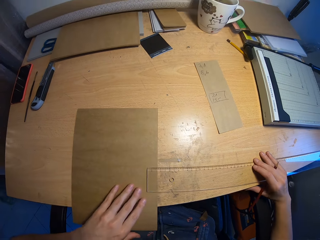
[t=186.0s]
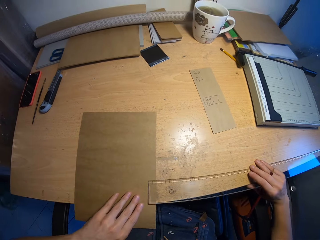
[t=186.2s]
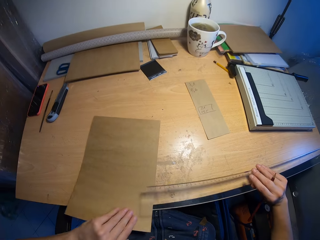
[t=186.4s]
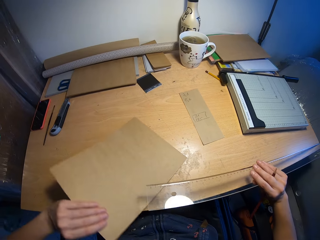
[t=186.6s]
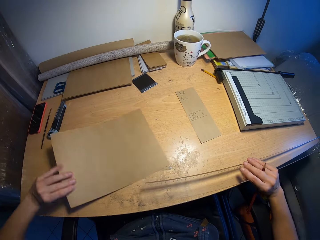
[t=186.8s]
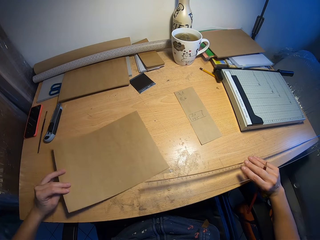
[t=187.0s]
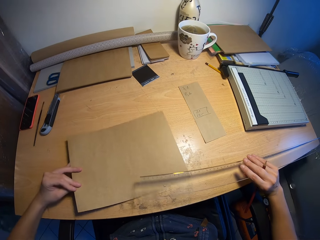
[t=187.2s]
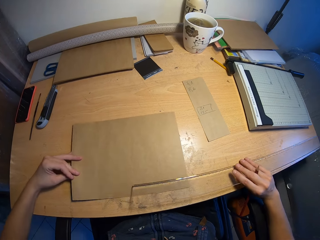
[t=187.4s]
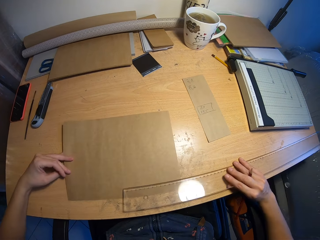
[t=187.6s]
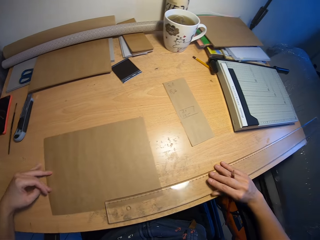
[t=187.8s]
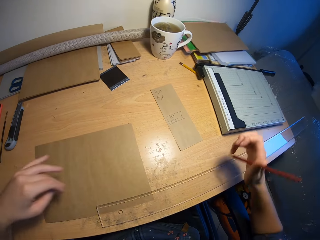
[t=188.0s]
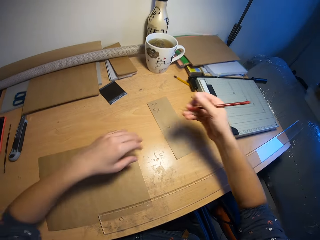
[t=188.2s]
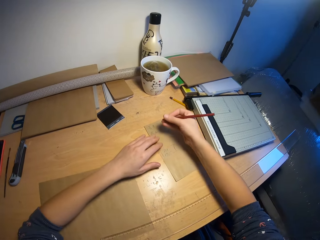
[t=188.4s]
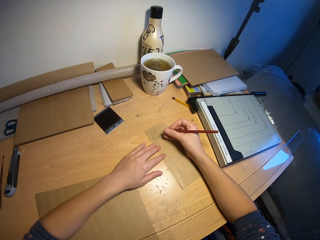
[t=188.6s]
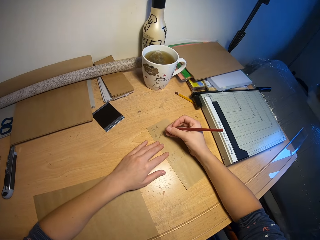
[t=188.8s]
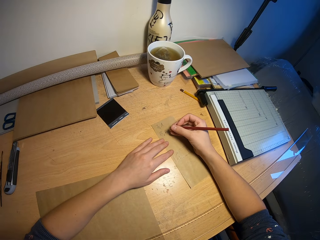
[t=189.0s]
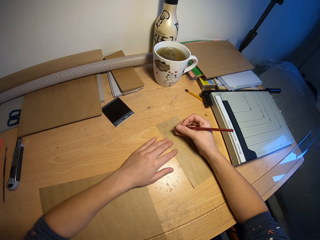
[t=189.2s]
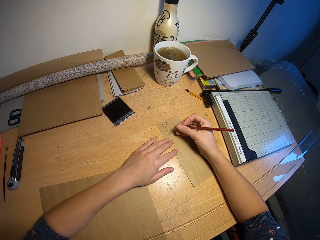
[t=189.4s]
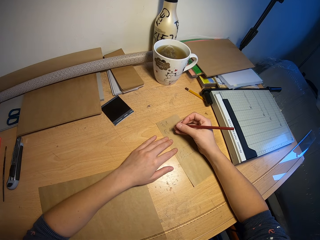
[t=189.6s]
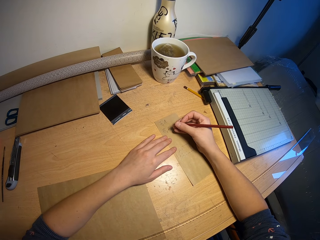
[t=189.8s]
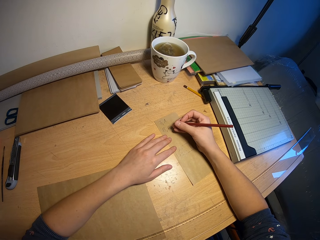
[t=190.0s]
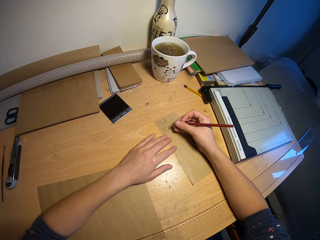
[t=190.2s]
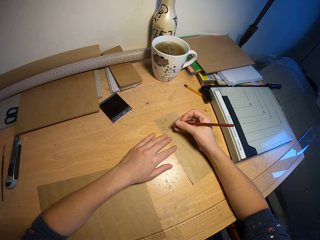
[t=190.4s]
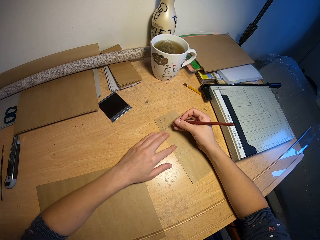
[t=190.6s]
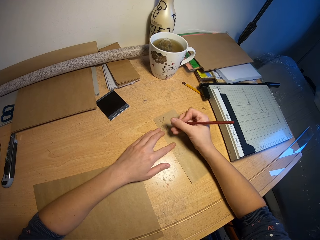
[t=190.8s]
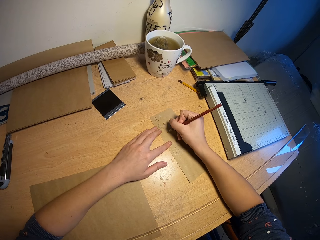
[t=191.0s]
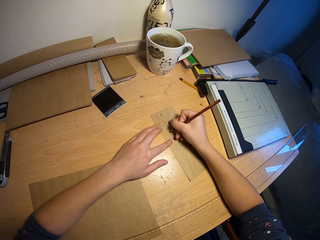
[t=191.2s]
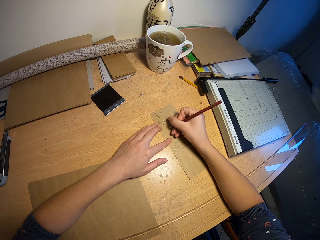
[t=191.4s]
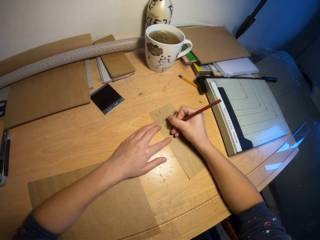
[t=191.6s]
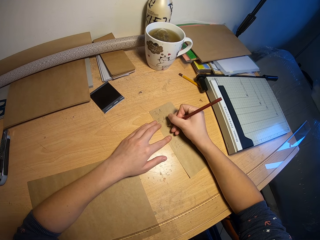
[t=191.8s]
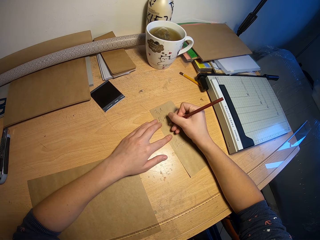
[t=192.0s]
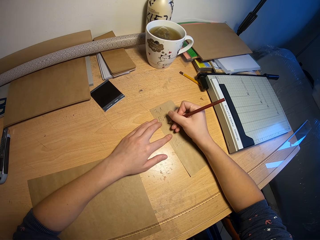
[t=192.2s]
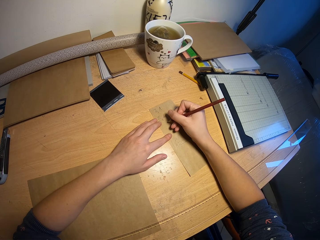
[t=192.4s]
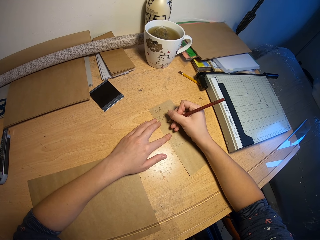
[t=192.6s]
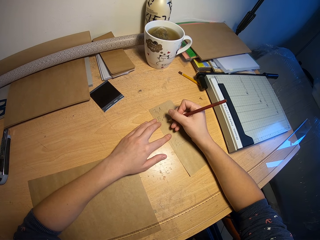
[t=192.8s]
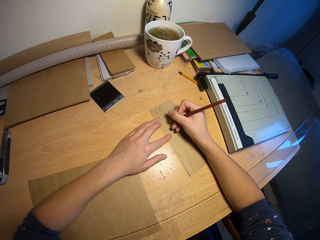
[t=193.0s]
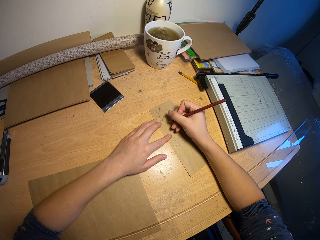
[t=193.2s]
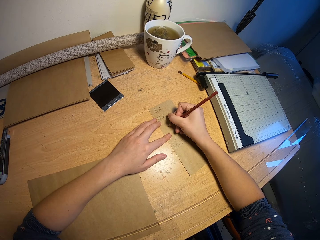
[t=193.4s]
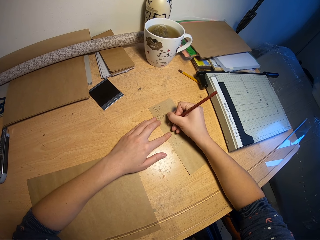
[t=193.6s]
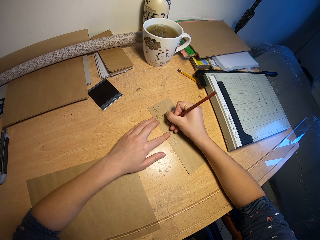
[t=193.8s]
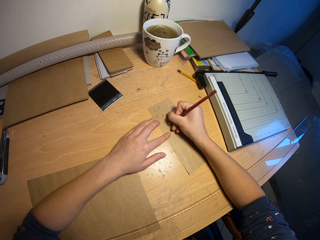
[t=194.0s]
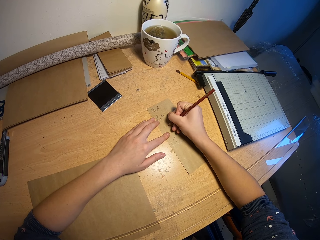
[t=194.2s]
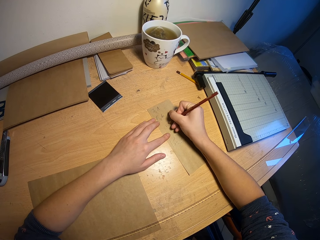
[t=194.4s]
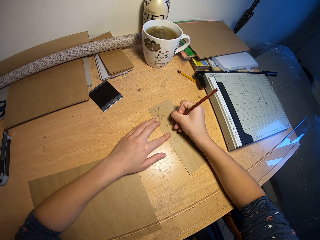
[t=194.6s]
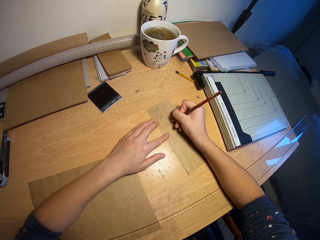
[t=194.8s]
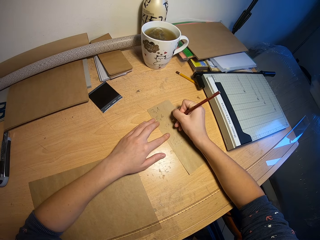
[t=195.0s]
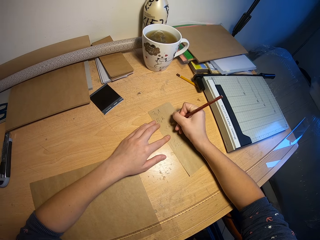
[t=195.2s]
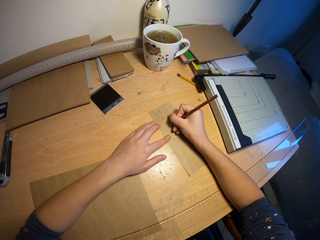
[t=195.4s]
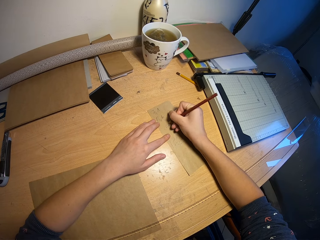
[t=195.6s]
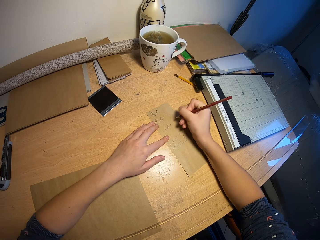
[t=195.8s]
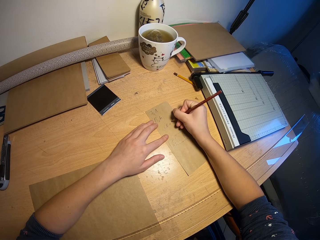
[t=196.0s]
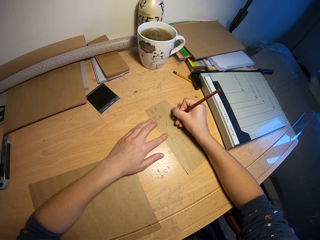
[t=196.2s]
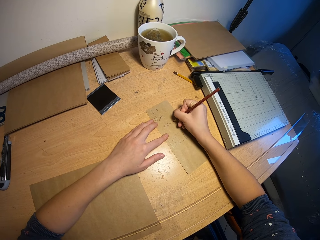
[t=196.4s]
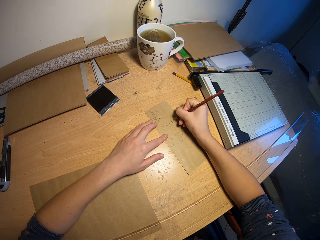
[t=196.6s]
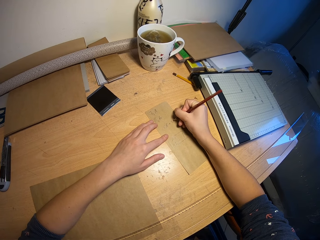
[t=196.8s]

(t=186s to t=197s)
The camera wearer turns the brown paper on the table with his left hand. He picks up the ruler from the table with his right hand. He drops the ruler on the brown paper on the table with his right hand. He places his left hand on the brown paper on the table. He places his right hand on the brown paper on the table. He writes on the brown paper on the table with the pencil in his right hand.

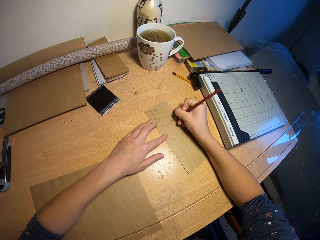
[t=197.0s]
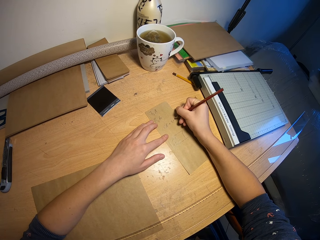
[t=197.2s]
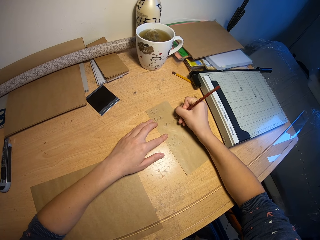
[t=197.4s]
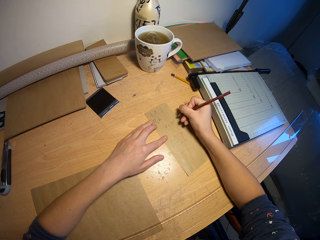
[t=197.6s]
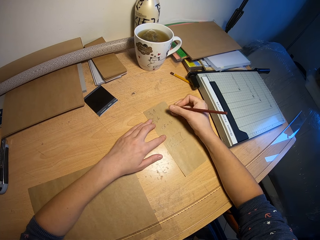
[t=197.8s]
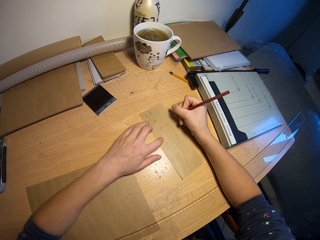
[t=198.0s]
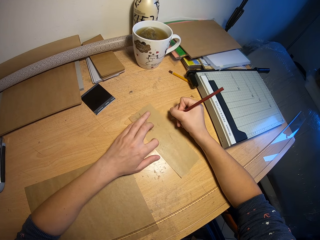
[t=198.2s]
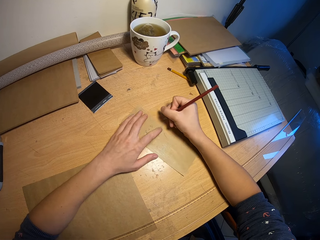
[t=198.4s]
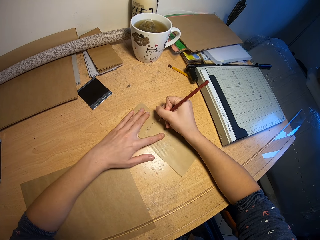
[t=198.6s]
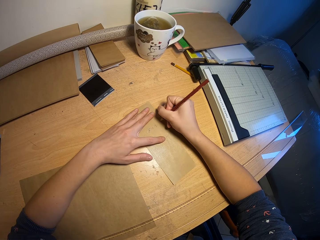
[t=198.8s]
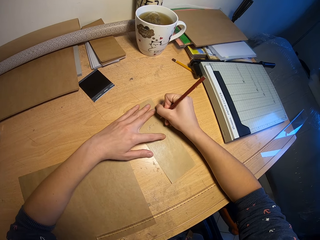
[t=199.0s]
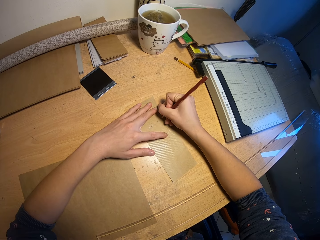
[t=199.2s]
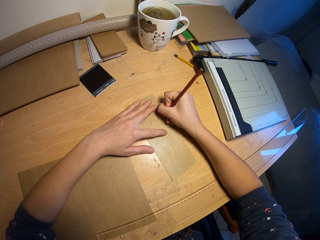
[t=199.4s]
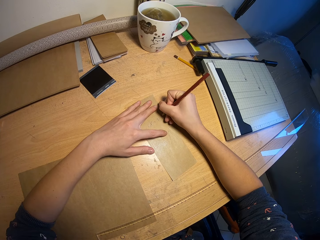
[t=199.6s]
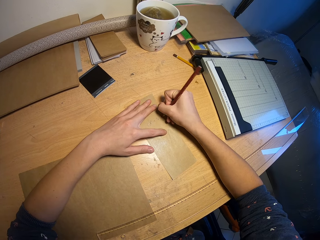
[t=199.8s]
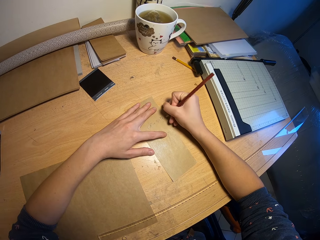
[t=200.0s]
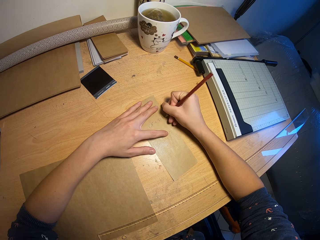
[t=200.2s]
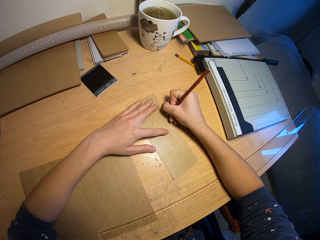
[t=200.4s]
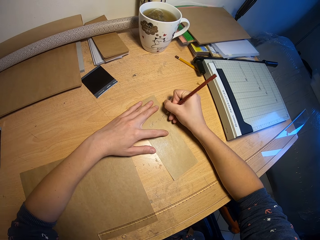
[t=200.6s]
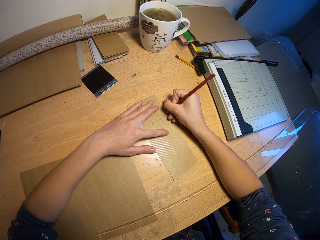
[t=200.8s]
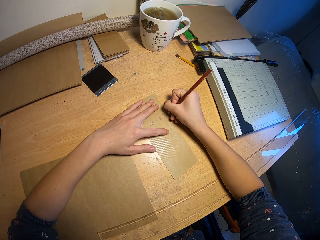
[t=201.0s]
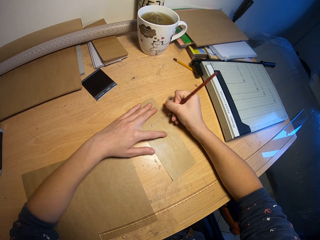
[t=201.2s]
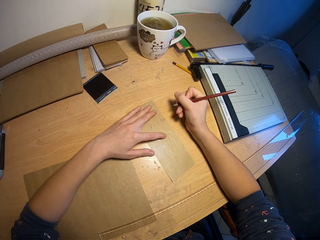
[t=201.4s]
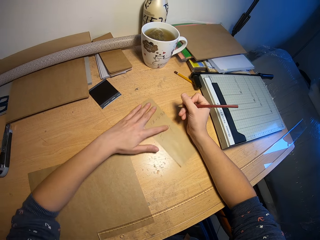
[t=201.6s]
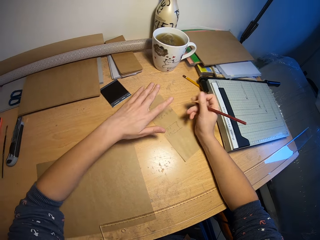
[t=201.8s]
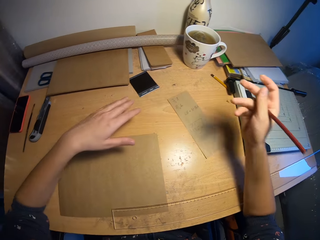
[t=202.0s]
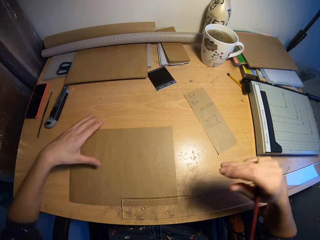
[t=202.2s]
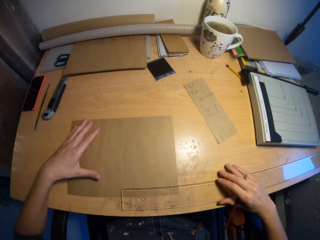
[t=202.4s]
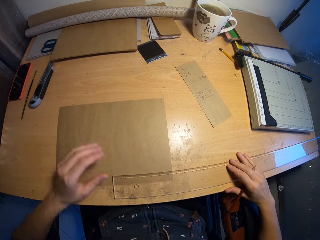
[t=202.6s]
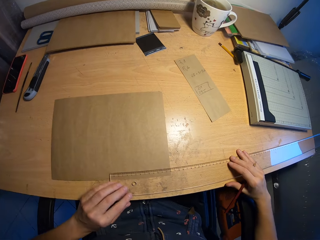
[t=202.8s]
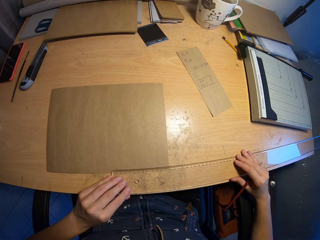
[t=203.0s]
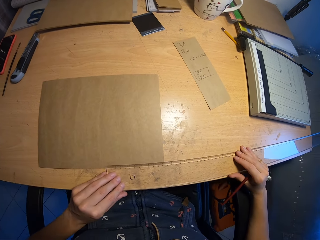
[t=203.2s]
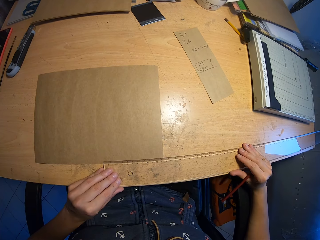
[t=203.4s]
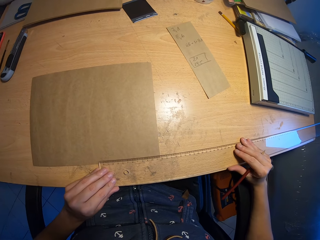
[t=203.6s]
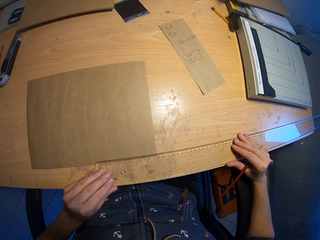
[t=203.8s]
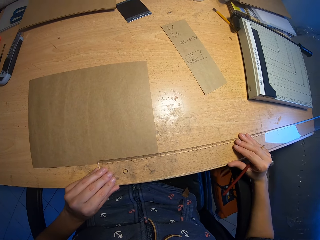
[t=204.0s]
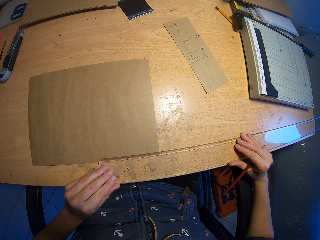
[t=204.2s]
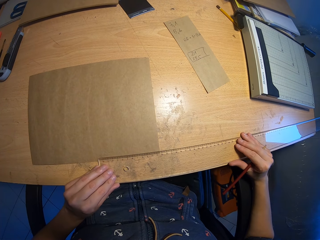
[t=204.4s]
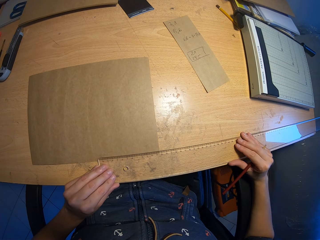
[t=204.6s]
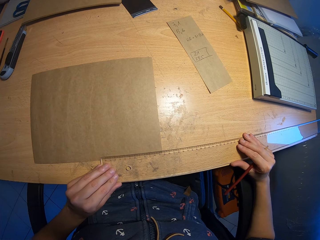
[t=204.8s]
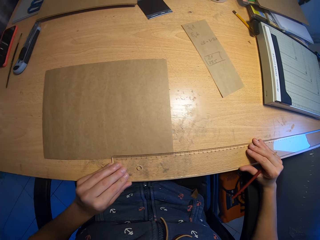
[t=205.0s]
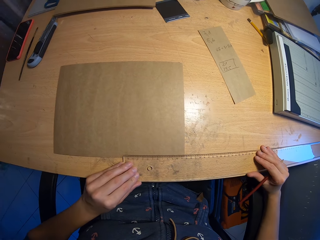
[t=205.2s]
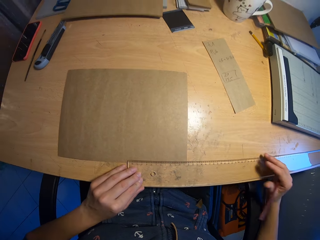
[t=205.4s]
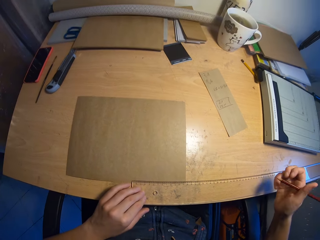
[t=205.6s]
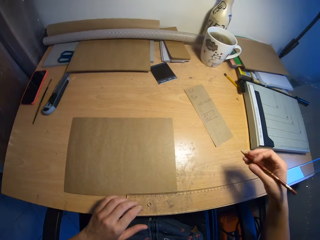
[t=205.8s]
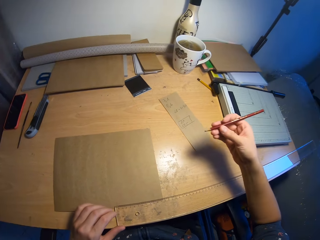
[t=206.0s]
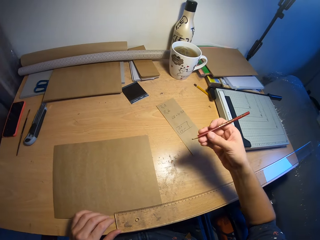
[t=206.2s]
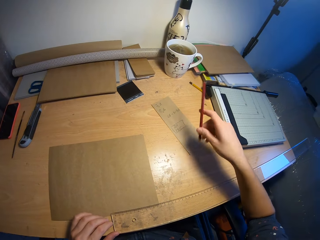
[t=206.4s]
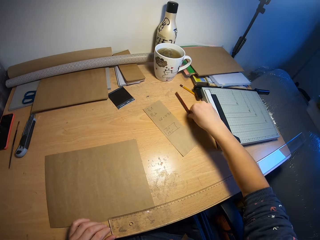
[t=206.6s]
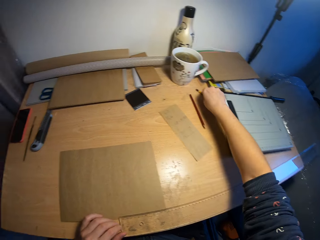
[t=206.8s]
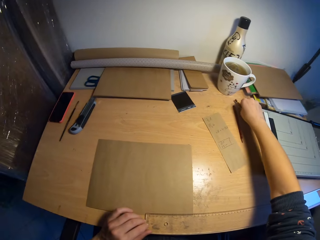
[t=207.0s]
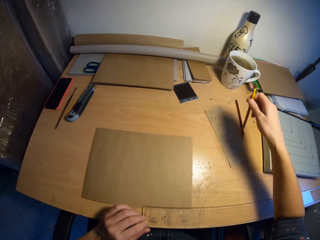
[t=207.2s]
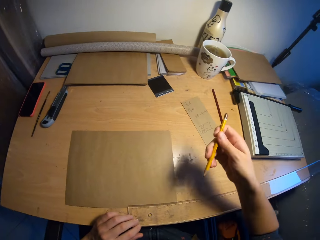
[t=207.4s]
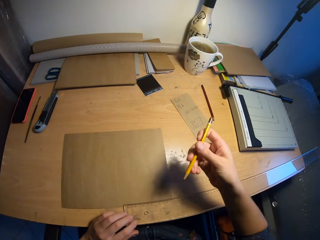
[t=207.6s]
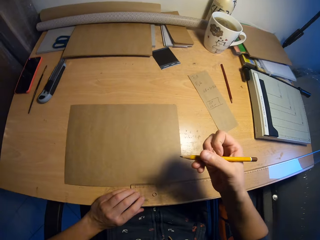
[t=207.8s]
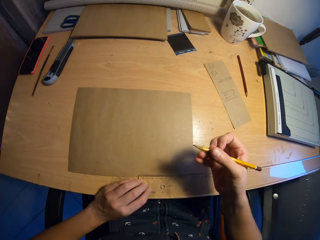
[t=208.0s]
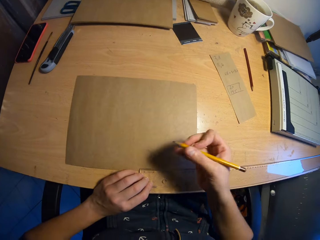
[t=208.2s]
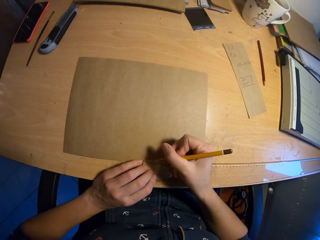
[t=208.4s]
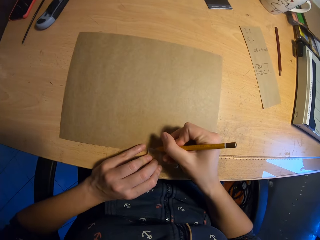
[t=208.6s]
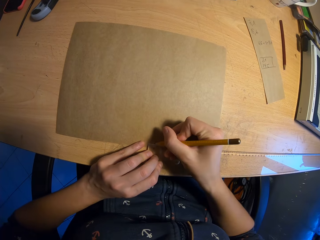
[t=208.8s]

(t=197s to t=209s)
The camera wearer moves the brown paper on the table with his left hand. He writes on the brown paper on the table with the pencil in his right hand. He moves the brown paper on the table with his left hand. He moves the ruler on the brown paper on the table with his hands. He measures the piece of paper. He drops the pencil on the table with his right hand. He picks up another pencil from the table with his right hand. He places his left hand on the ruler on the table.
